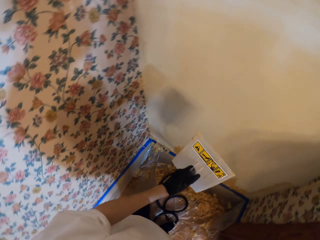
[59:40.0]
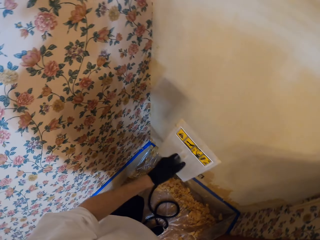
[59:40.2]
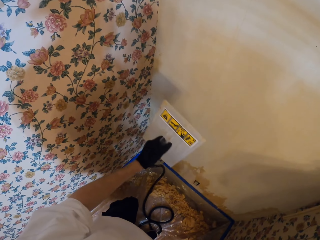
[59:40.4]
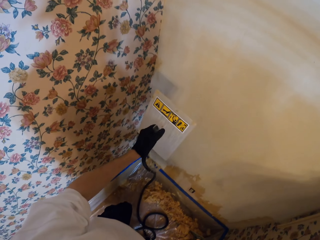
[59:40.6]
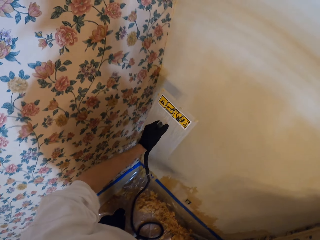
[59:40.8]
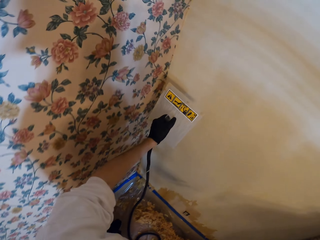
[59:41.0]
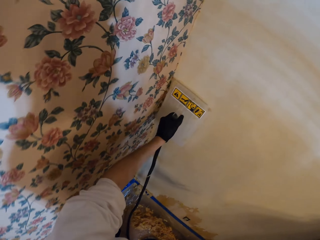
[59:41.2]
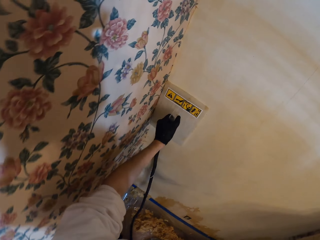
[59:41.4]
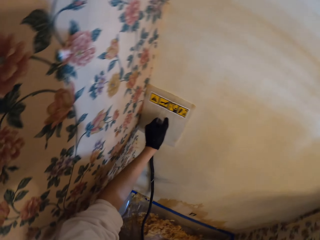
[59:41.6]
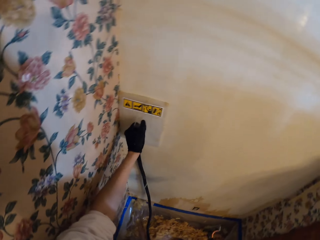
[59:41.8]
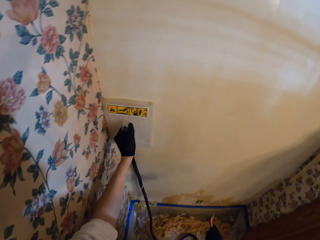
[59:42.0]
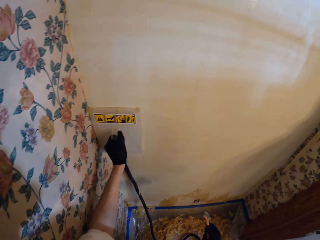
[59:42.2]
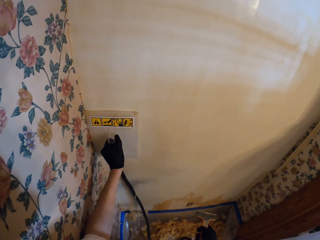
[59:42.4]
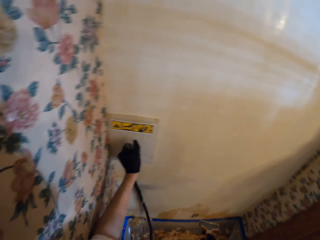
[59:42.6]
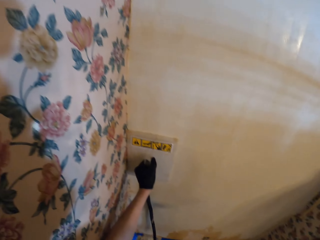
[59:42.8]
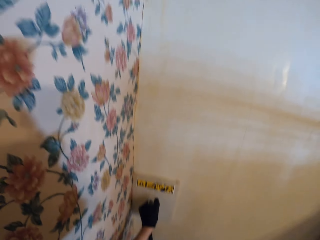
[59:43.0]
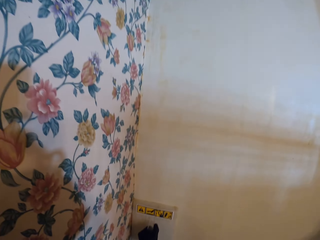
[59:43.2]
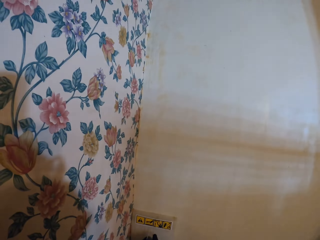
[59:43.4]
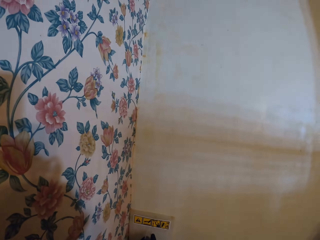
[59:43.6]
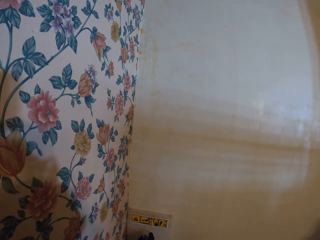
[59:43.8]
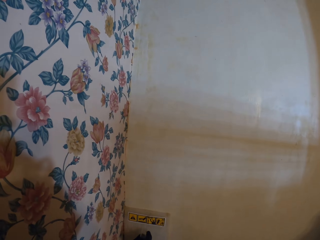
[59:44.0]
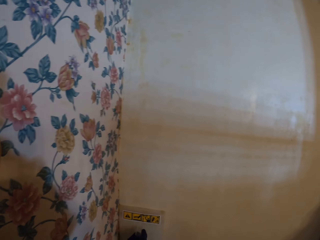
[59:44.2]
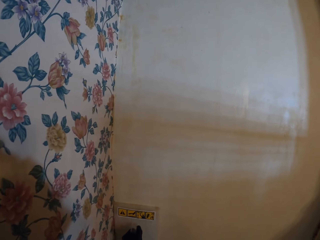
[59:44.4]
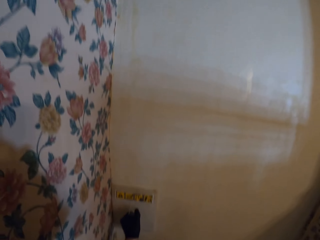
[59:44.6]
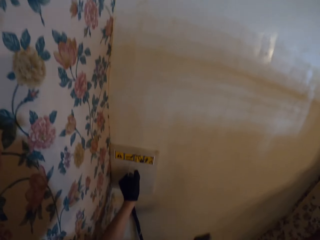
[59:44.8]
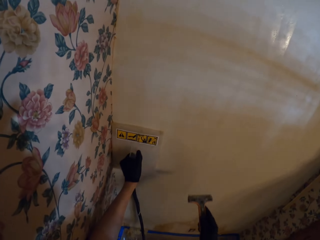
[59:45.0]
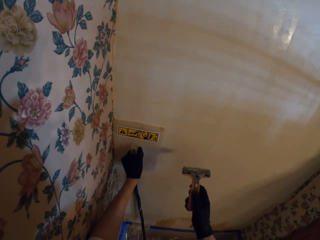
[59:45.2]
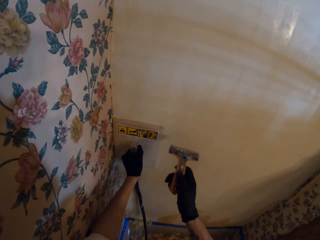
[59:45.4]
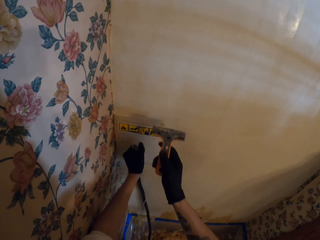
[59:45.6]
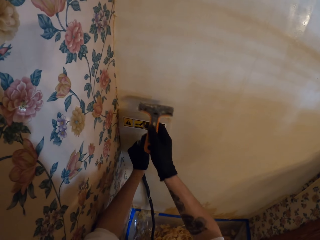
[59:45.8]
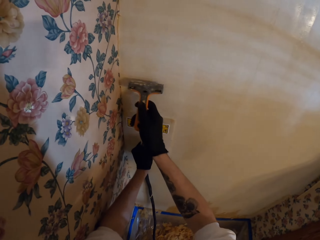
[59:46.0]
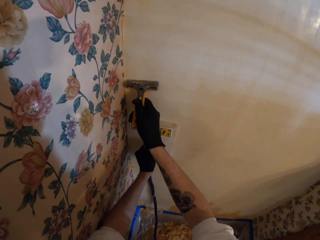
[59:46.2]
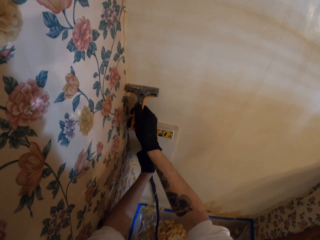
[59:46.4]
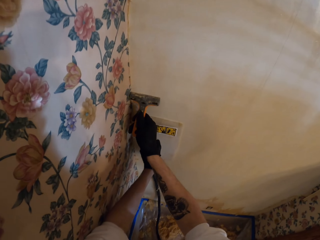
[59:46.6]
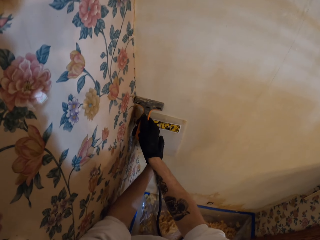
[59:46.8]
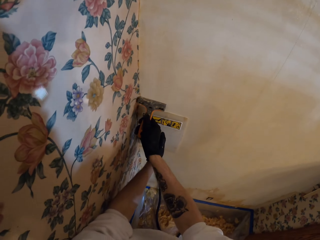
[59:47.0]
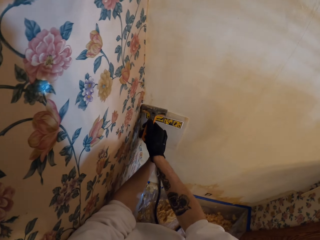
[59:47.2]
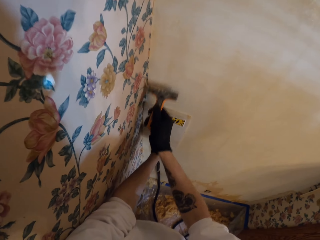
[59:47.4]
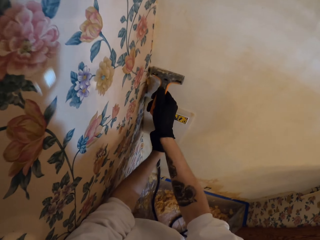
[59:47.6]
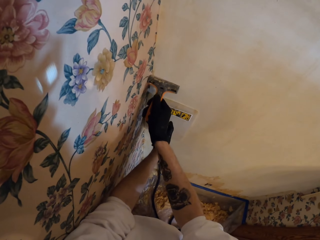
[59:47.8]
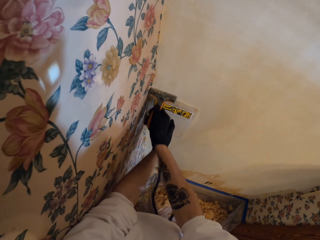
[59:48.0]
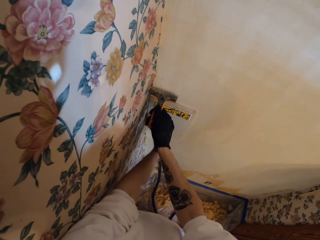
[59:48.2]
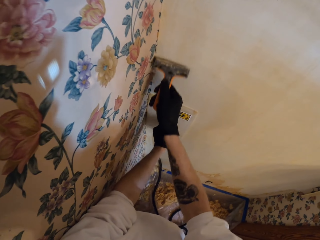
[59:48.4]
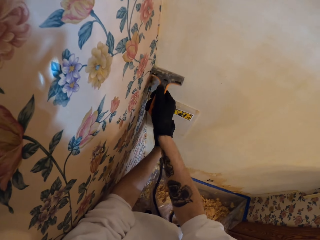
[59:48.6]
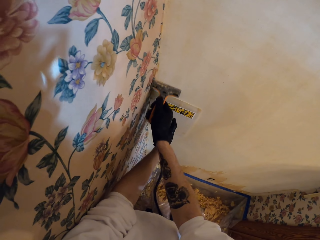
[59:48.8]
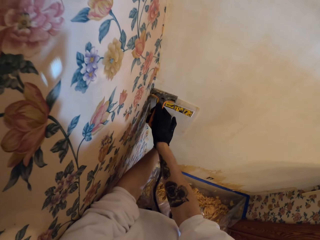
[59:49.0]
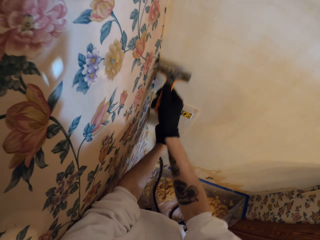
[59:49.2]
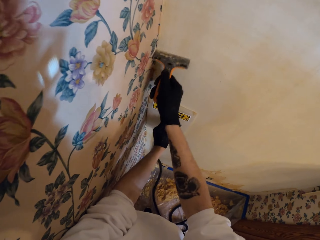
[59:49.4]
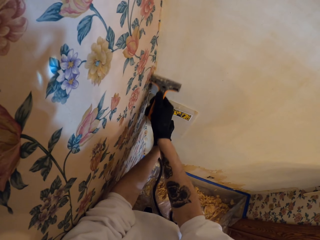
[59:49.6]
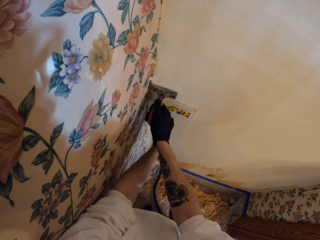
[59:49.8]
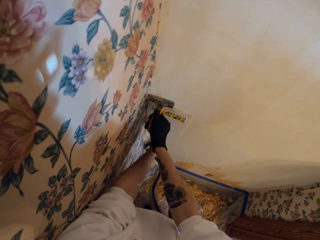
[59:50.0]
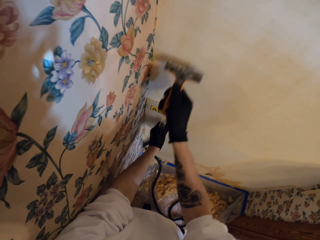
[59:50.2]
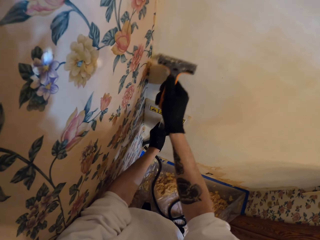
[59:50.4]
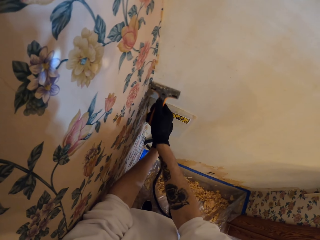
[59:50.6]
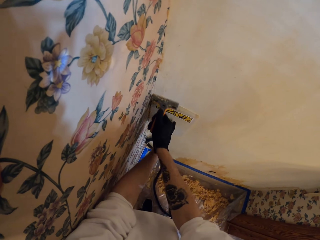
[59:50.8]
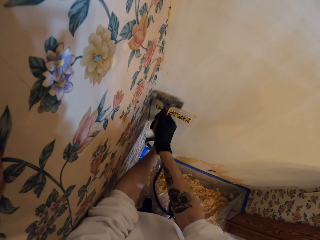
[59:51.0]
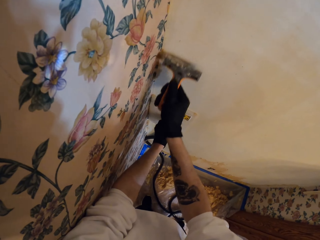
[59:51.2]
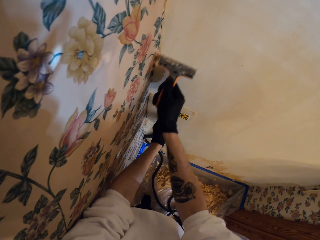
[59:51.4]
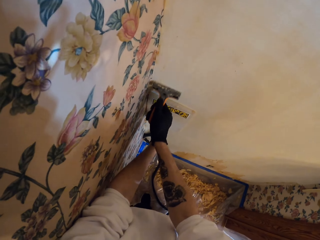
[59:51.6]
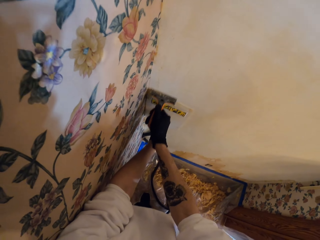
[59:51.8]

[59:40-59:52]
The camera wearer places a steam wallpaper stripper or wallpaper steamer on a wall. They move the wallpaper steamer. They scrape the wall with a putty knife or scraper.

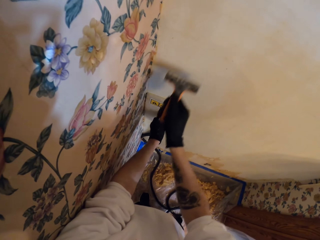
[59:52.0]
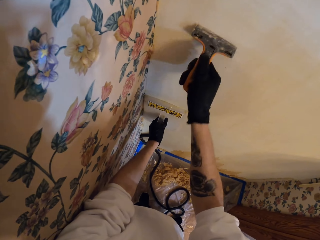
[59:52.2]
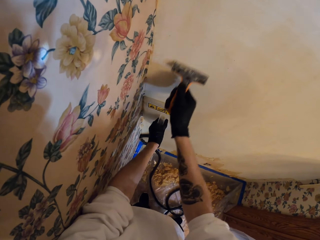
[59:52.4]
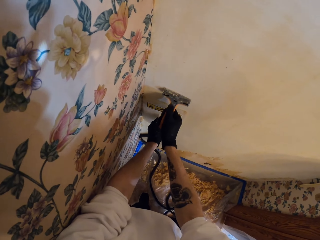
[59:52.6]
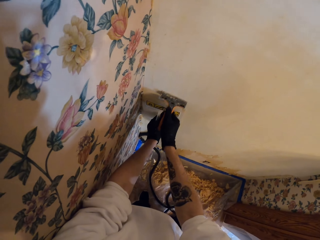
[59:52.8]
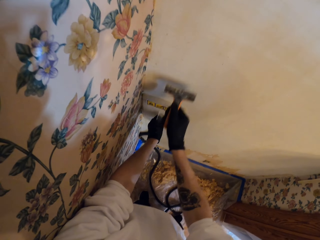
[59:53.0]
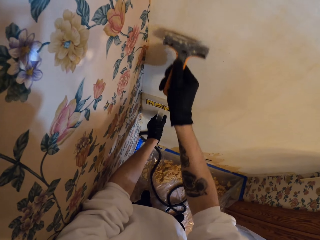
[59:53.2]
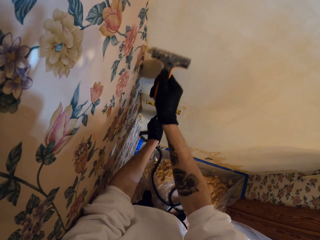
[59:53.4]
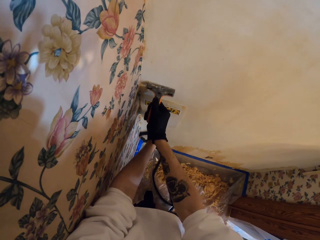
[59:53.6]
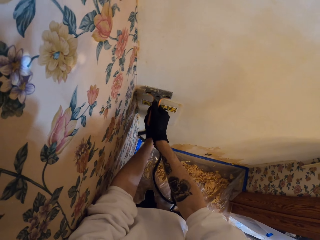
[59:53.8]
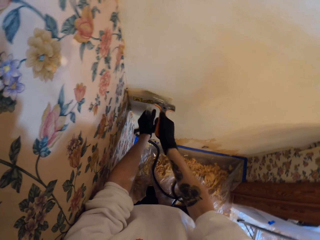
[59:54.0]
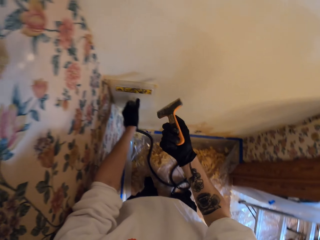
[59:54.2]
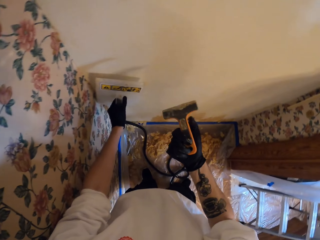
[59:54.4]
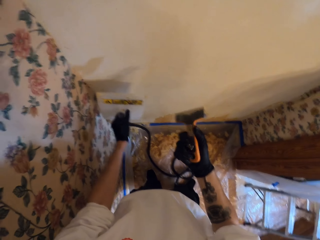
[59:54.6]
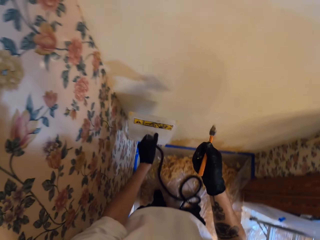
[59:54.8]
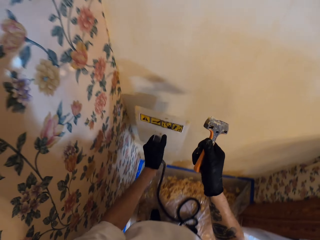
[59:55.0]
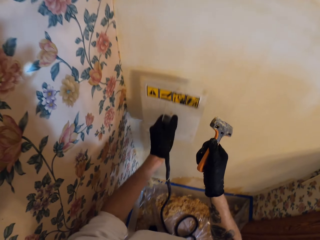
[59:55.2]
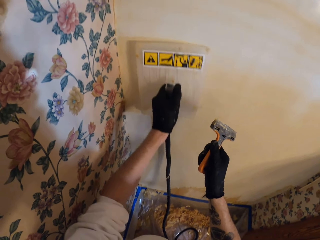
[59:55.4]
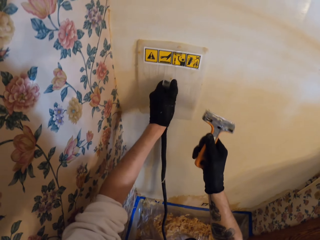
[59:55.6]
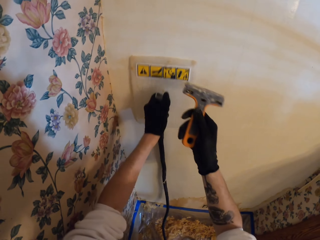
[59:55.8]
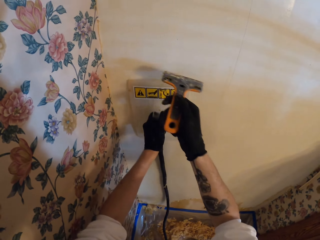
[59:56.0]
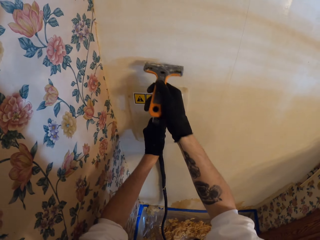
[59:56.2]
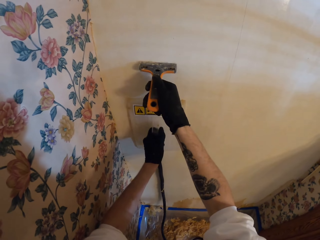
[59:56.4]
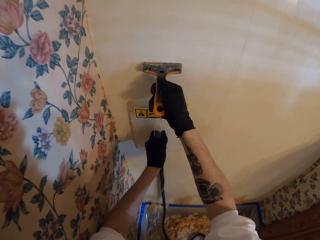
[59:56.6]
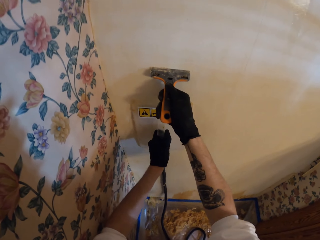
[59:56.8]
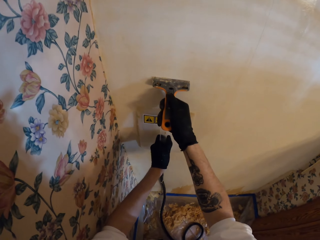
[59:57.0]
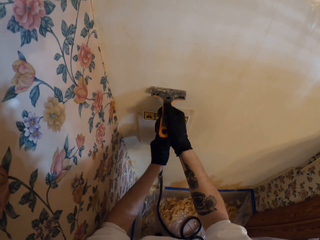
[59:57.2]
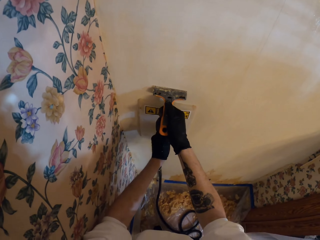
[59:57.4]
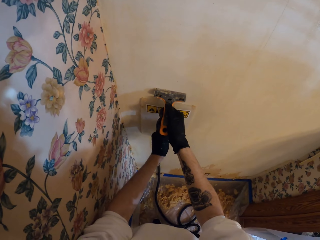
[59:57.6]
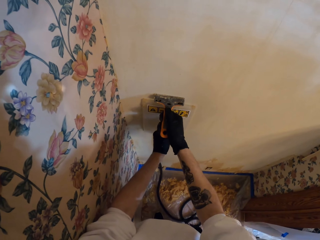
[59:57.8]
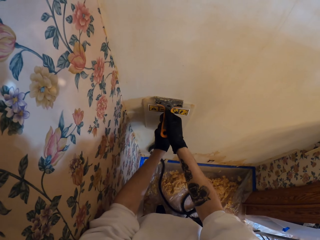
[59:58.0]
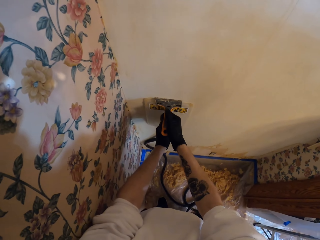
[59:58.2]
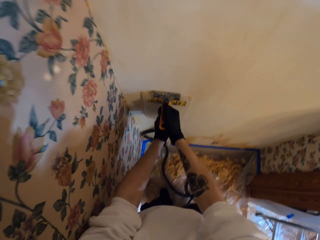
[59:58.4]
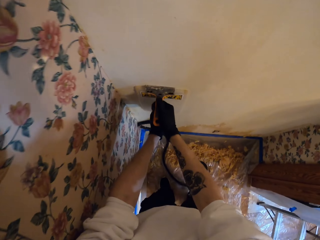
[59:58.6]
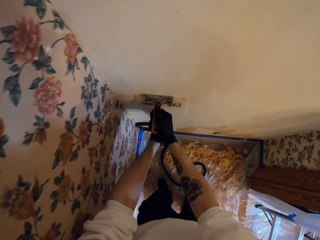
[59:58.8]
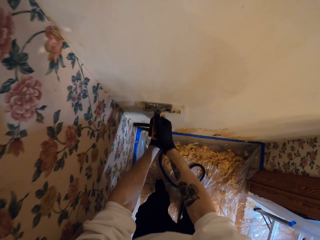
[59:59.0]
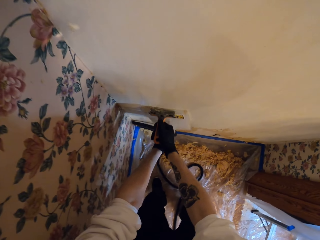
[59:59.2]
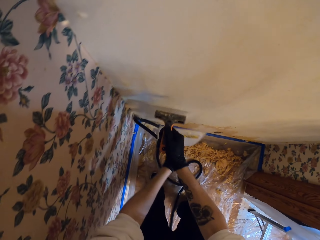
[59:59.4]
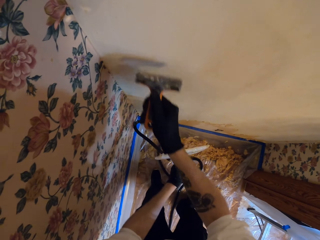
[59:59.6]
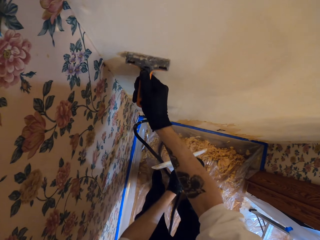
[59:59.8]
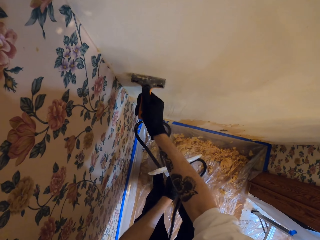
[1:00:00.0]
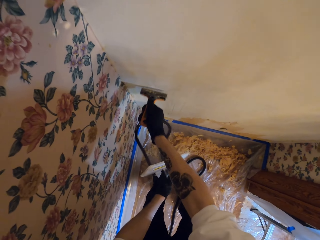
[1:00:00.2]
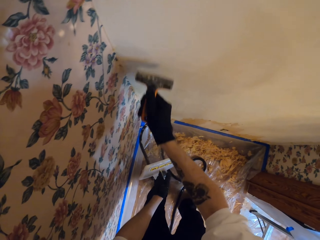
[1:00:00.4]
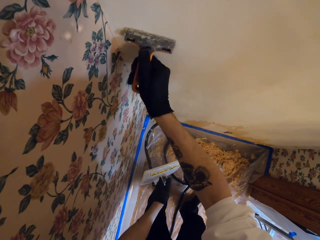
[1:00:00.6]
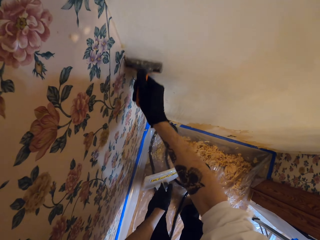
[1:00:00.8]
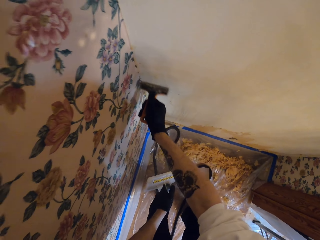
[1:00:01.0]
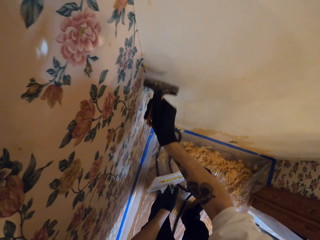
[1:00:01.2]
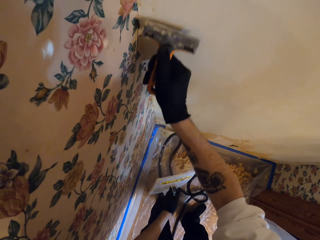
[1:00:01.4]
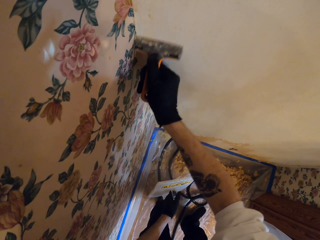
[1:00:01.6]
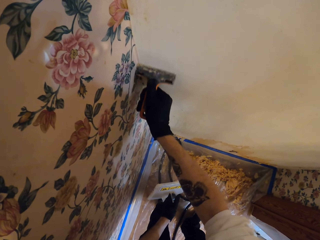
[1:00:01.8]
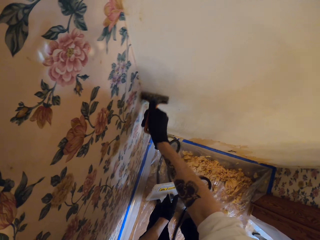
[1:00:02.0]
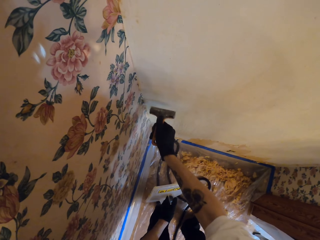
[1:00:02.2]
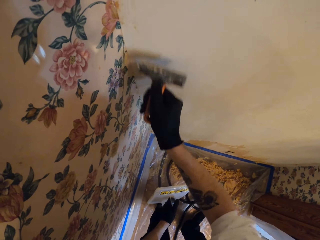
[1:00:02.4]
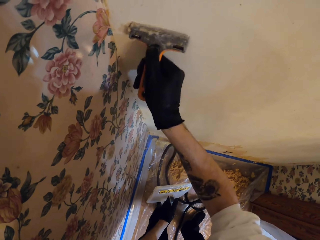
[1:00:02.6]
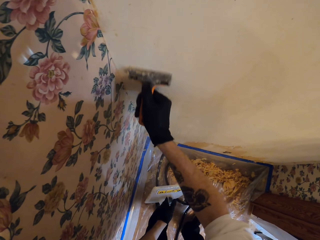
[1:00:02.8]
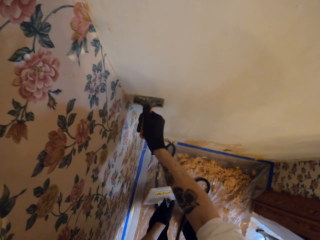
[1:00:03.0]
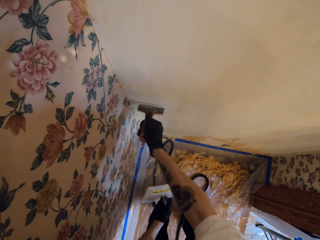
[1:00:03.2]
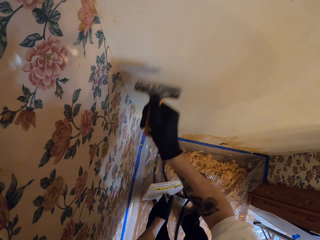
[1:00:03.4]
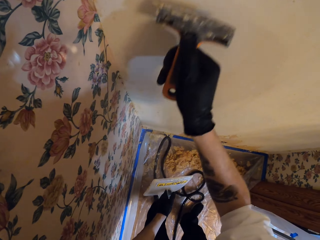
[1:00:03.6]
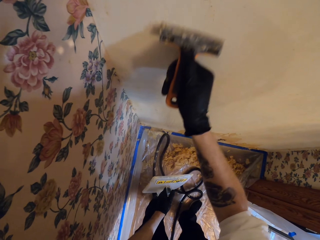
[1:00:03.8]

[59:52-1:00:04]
The camera wearer removes the steam wallpaper from the wall. They check the scraper or putty knife. They place the steam wallpaper stripper or wallpaper steamer on the wall. They scrape the wall with the putty knife, move the wallpaper steamer, and remove the steam wallpaper from the wall.
